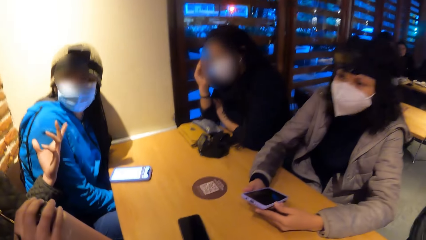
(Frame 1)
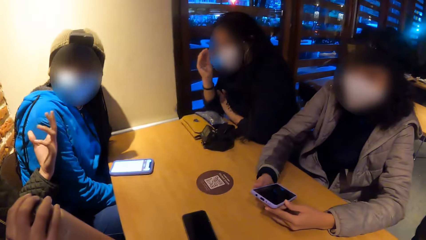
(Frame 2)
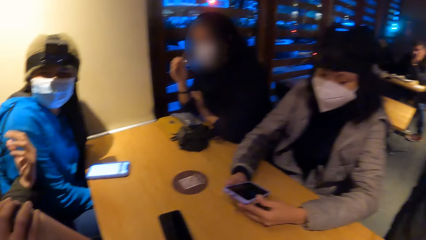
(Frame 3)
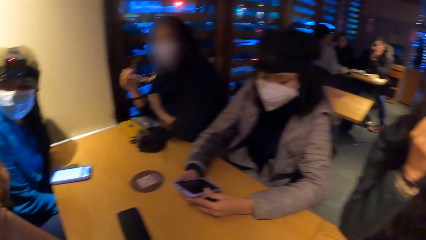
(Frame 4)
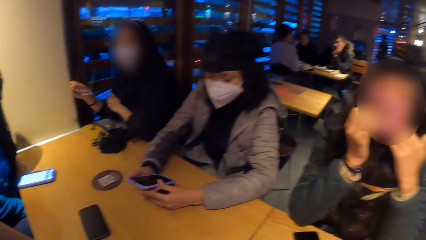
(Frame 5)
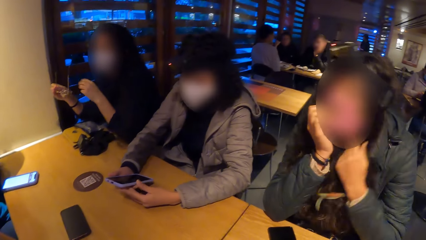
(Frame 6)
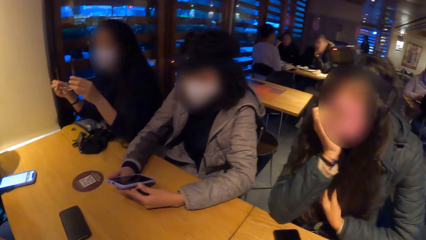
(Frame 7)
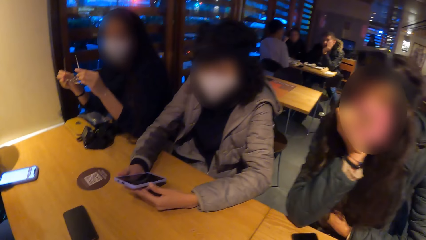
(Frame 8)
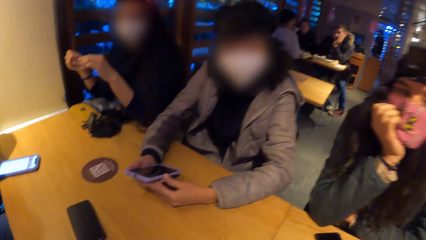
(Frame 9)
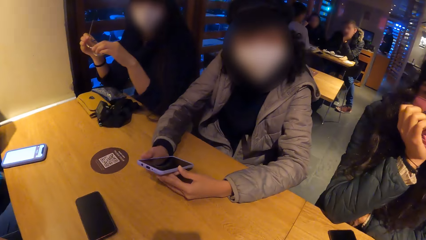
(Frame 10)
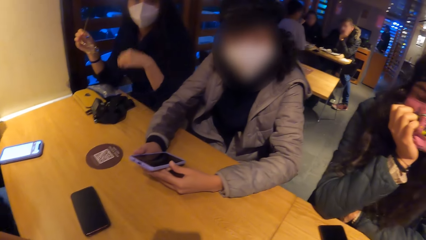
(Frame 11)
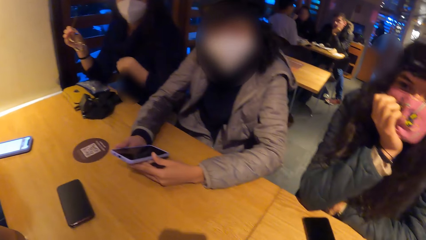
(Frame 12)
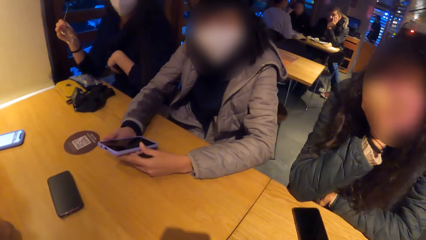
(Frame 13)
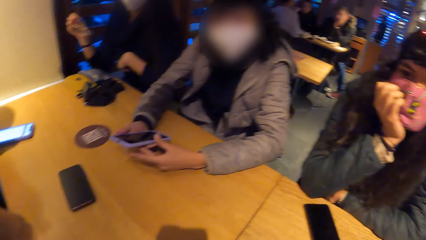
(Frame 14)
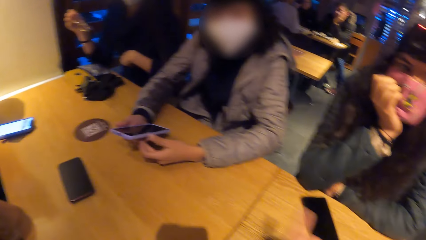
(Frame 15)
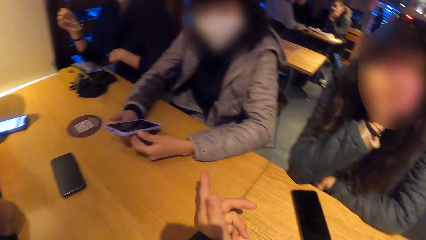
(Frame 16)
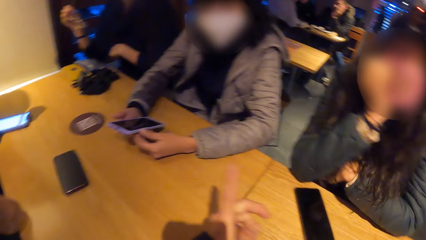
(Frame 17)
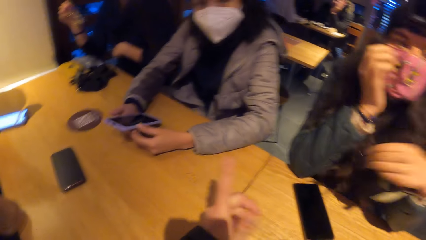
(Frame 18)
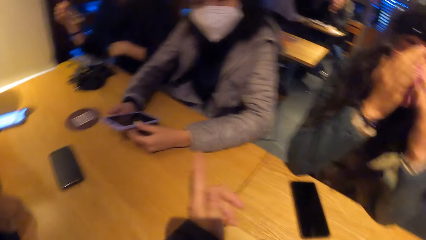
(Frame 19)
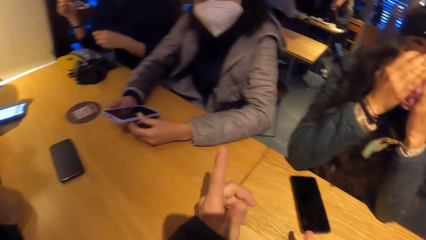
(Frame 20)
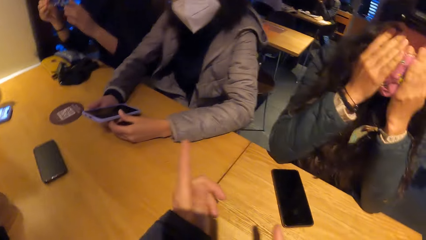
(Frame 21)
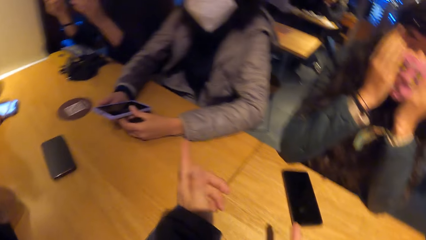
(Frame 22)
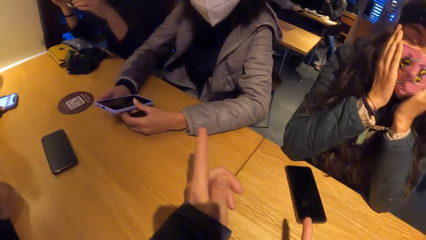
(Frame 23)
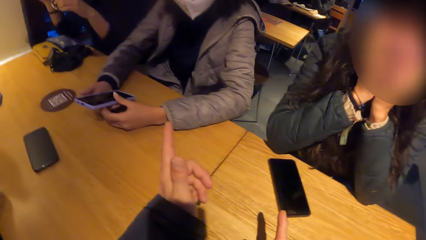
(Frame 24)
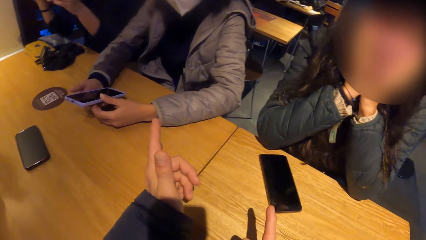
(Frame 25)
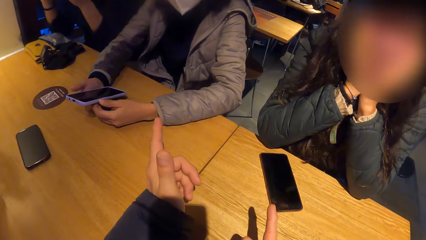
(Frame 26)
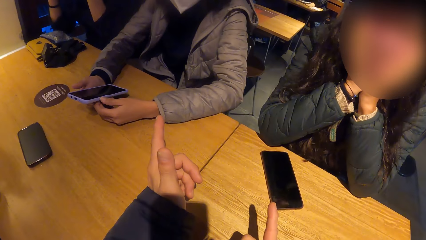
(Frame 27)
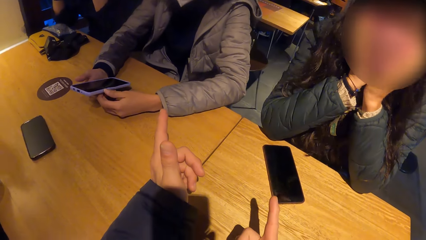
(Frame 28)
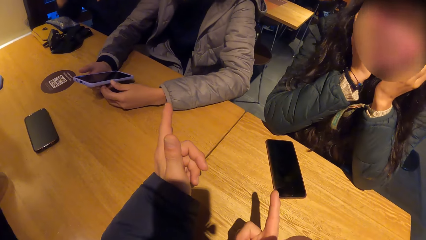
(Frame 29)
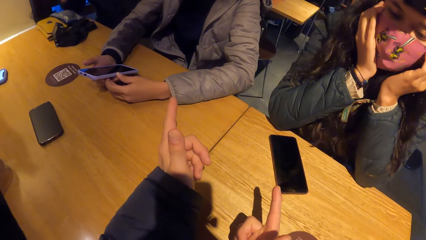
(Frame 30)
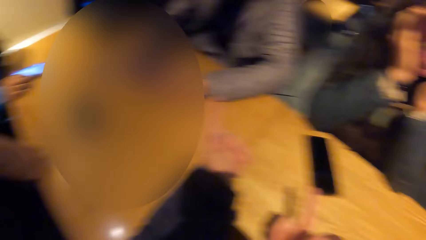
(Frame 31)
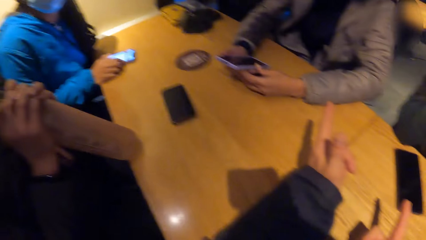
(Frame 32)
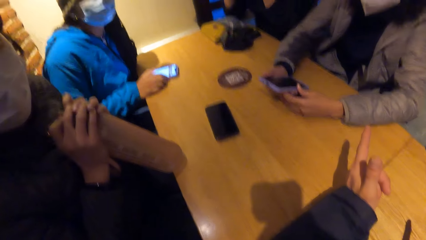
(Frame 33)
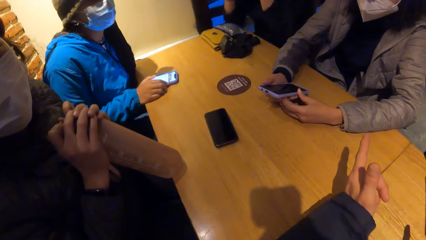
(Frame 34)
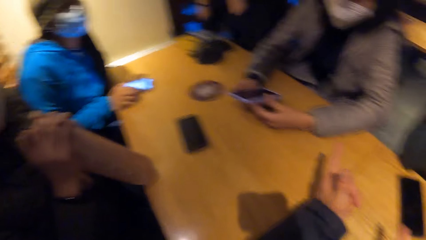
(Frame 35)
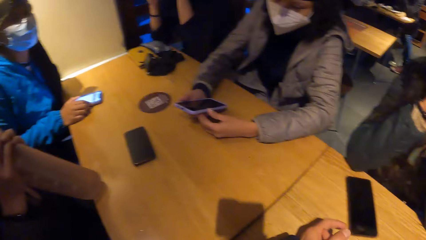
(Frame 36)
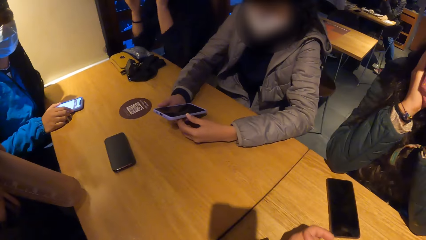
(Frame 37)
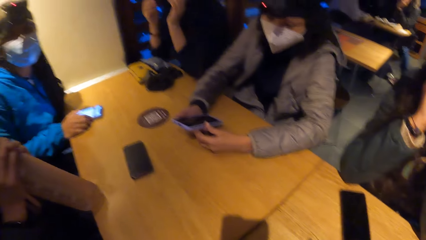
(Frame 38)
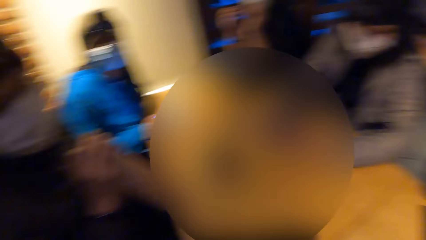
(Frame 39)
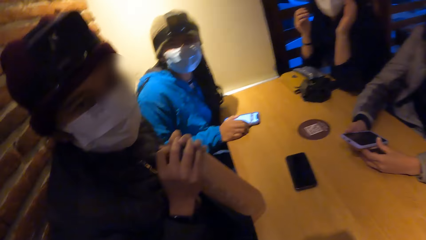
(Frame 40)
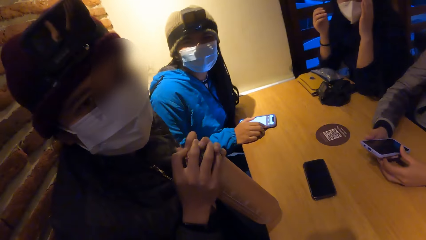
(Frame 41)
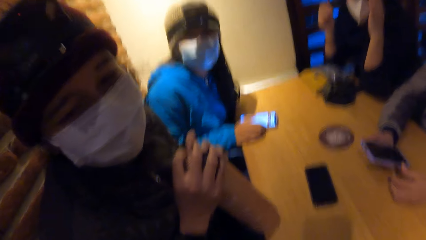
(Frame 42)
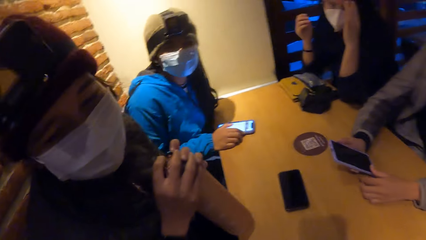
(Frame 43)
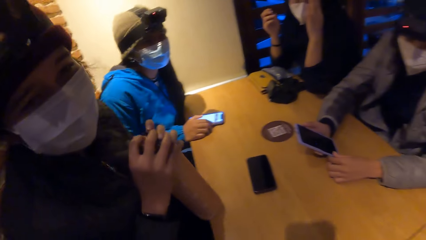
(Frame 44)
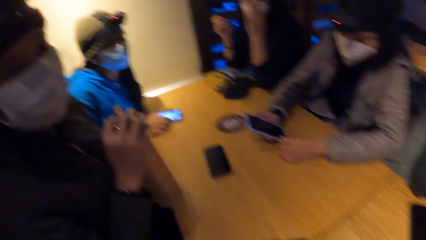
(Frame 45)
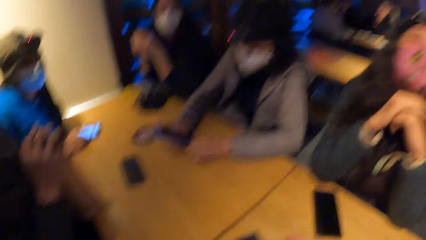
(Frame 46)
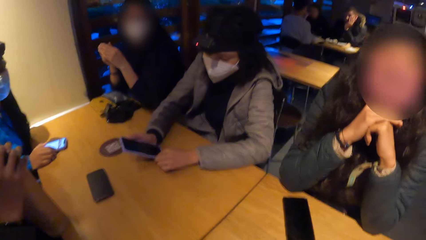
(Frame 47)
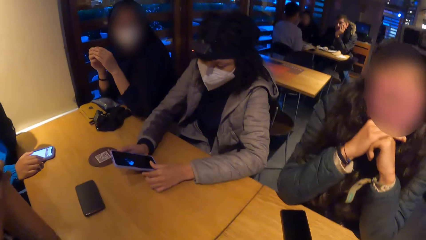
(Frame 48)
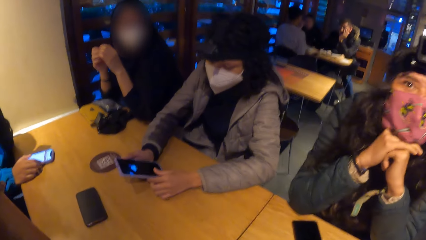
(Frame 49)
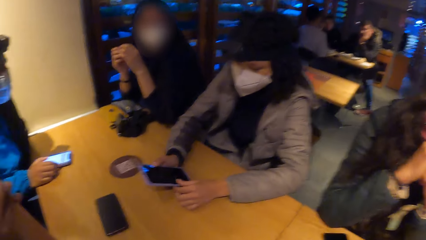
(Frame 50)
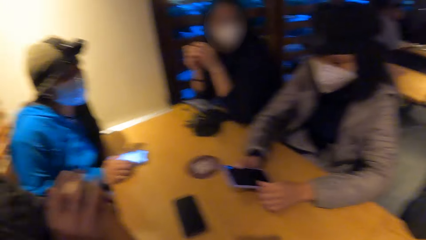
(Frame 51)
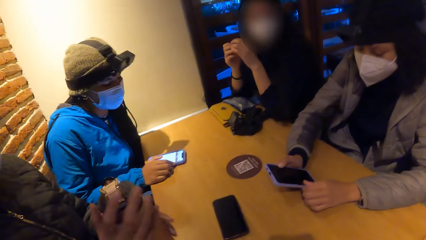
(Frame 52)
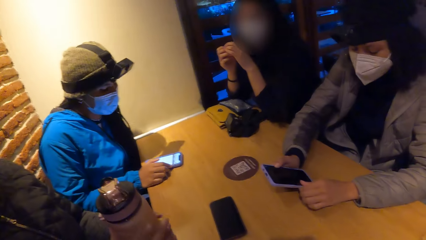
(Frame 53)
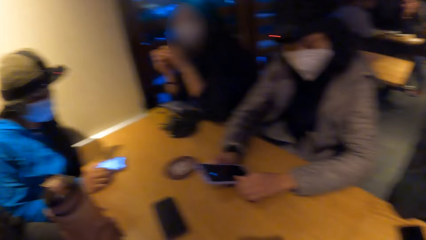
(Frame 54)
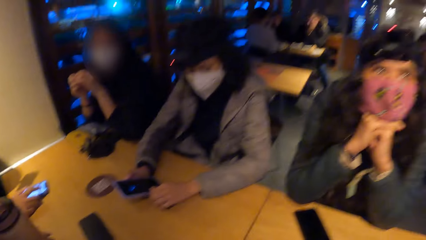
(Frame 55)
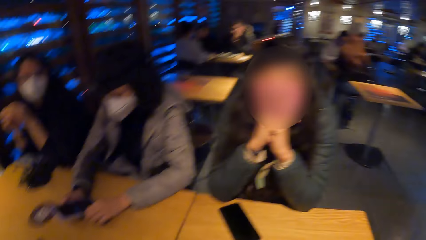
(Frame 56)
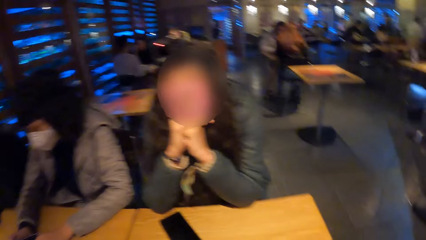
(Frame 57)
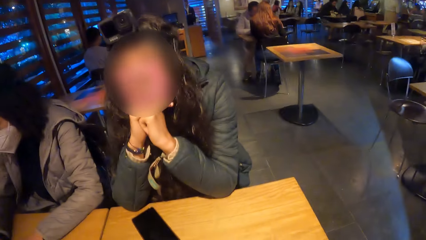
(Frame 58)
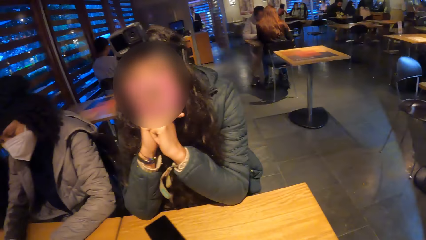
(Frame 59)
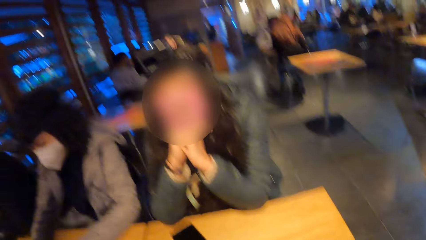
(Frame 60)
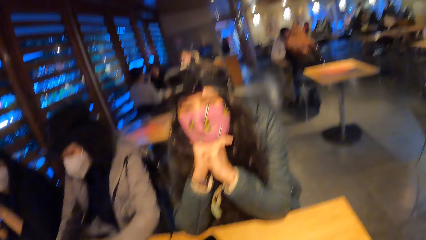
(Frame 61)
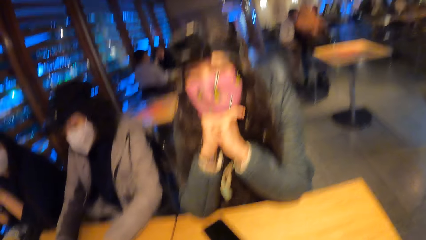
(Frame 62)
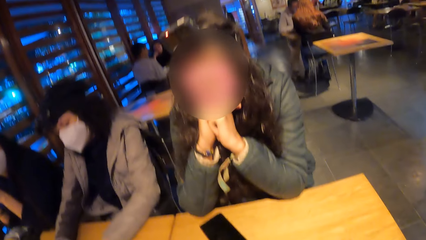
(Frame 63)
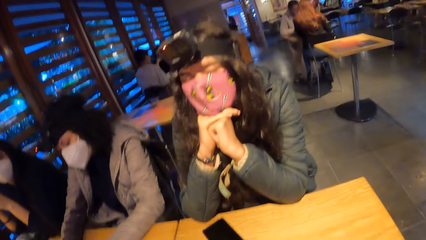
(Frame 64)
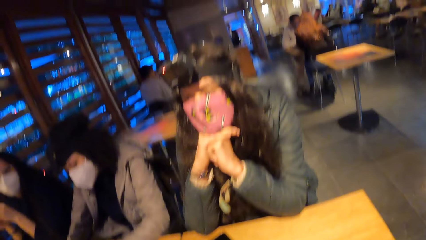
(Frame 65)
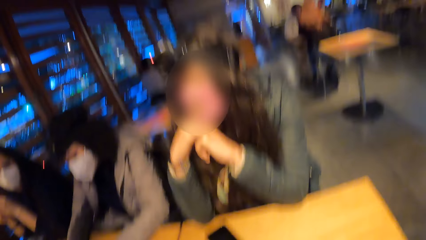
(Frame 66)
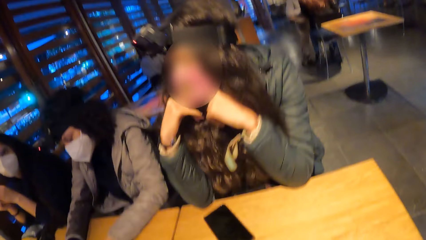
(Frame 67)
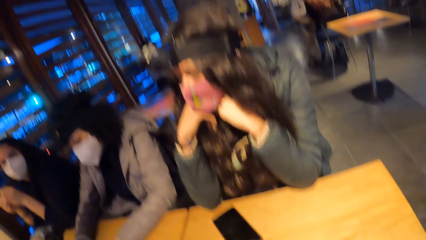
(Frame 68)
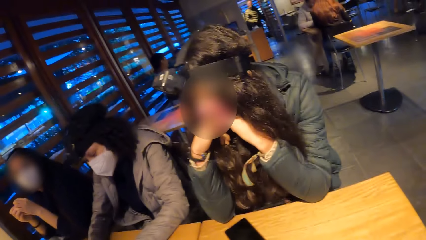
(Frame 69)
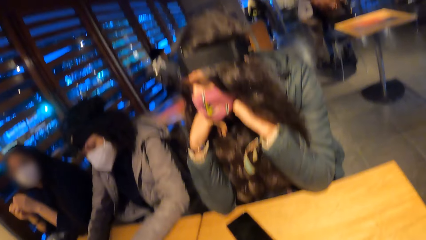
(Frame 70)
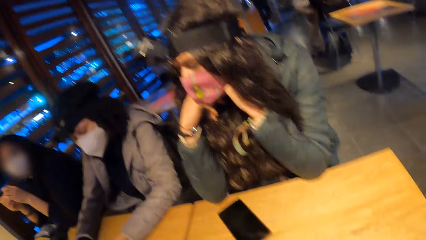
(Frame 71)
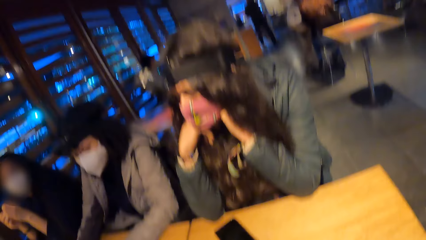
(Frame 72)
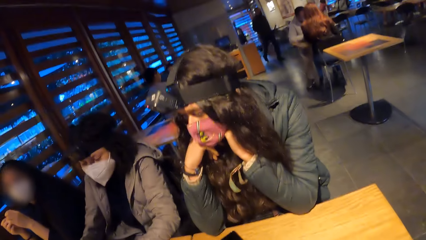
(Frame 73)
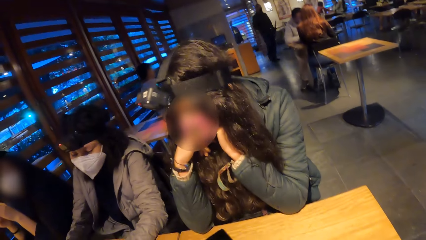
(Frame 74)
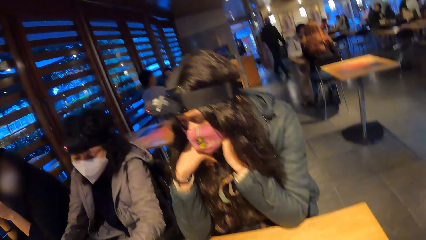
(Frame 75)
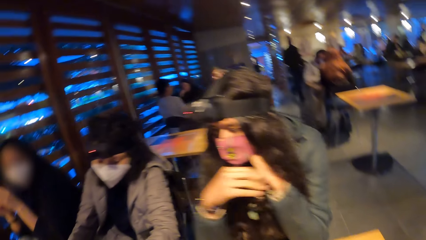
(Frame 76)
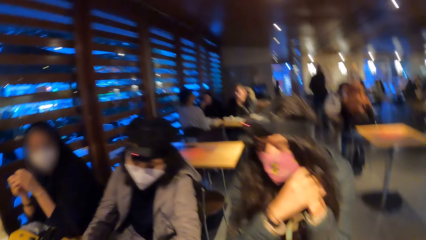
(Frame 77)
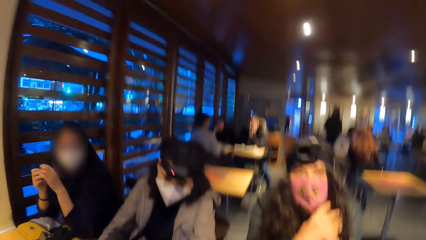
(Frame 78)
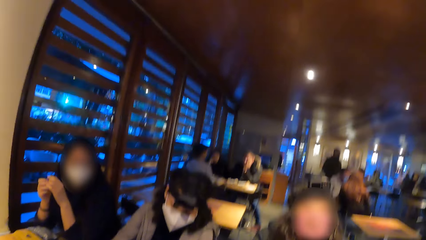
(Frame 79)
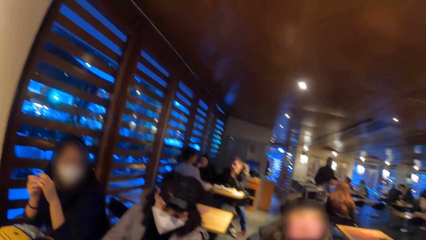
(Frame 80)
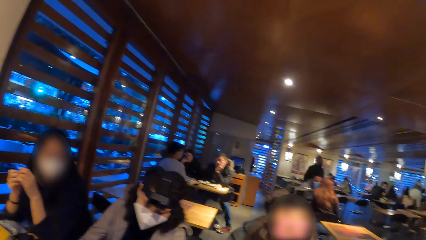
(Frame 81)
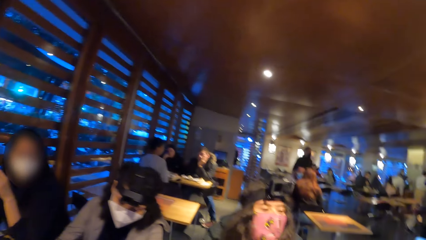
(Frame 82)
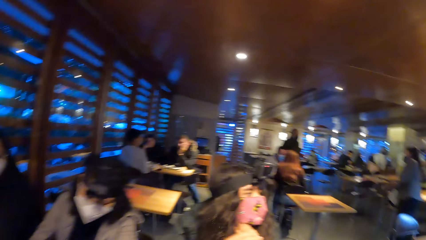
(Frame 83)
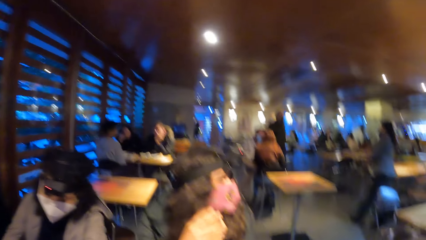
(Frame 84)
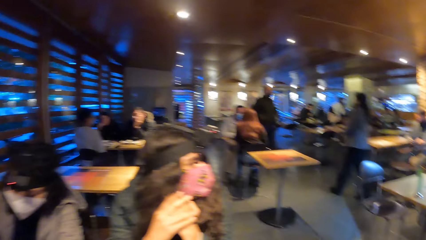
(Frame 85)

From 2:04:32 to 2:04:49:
The camera wearer gesticulates with both hands on the table. They point at a woman.
